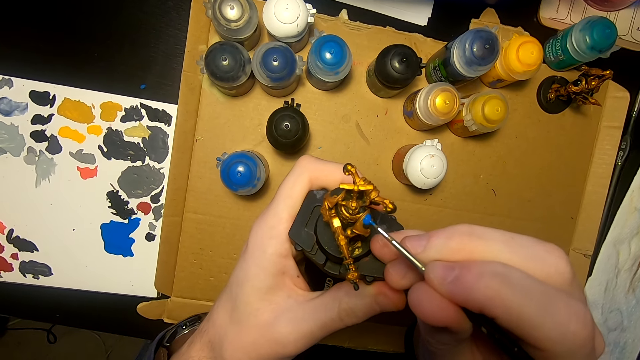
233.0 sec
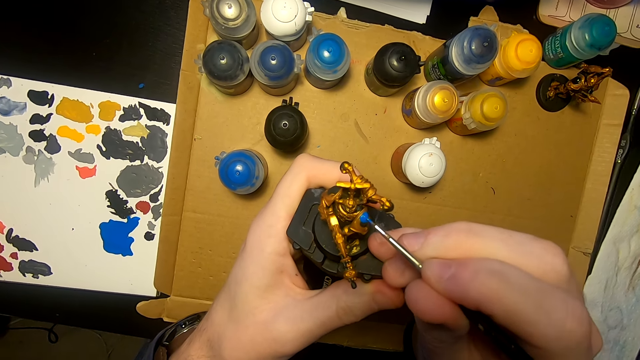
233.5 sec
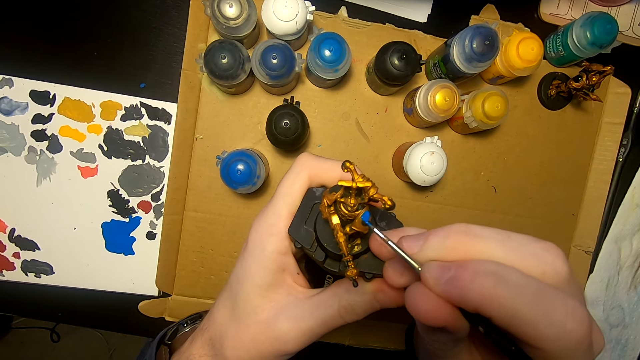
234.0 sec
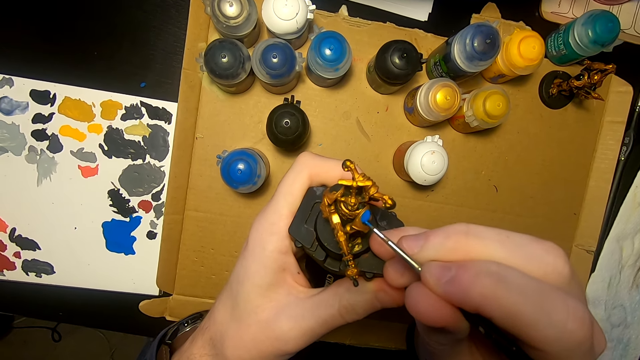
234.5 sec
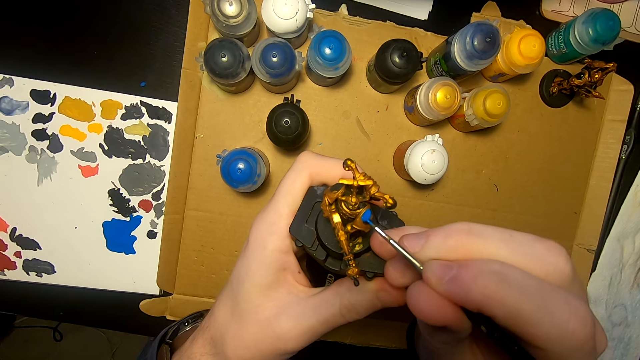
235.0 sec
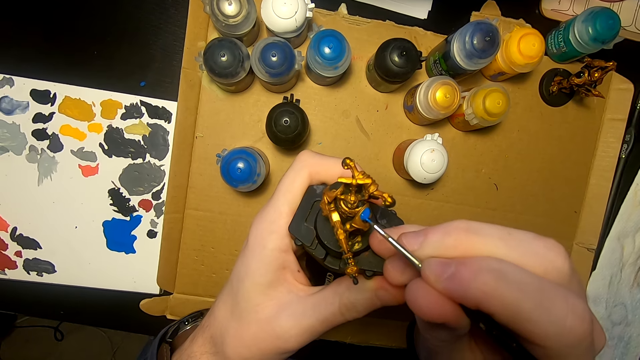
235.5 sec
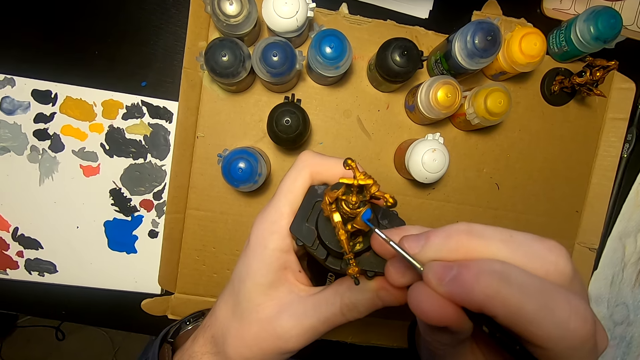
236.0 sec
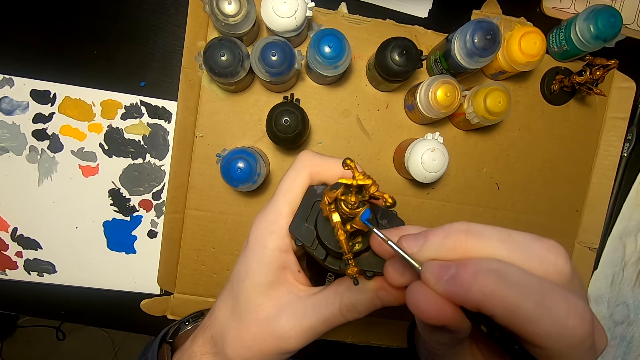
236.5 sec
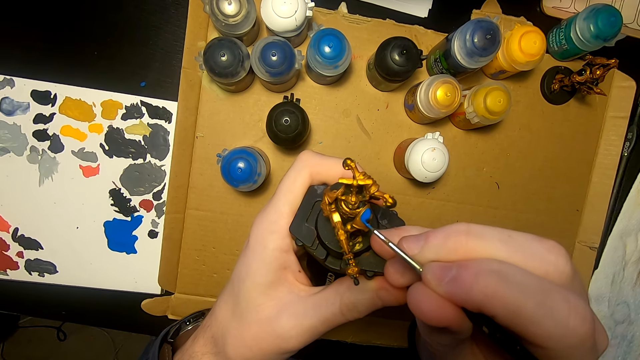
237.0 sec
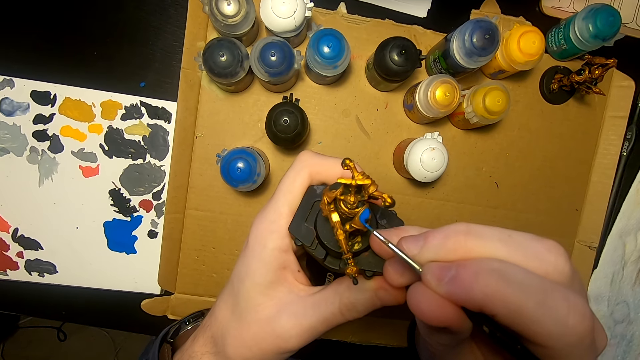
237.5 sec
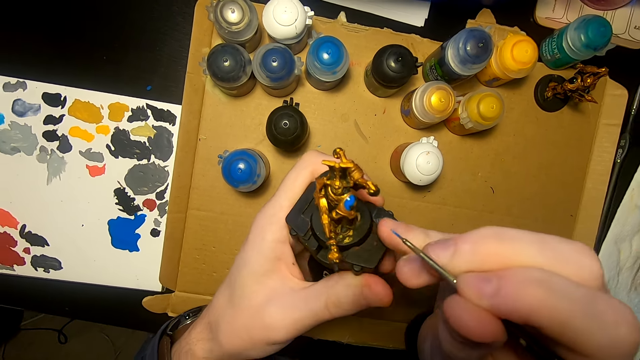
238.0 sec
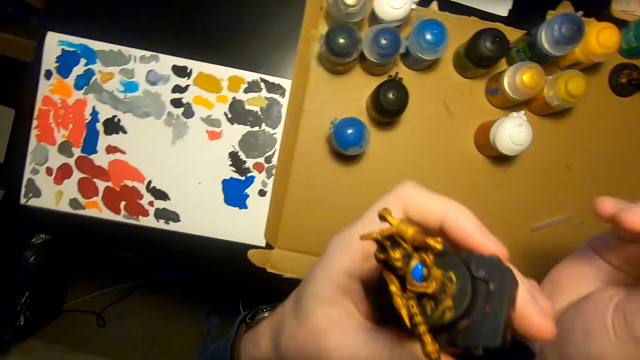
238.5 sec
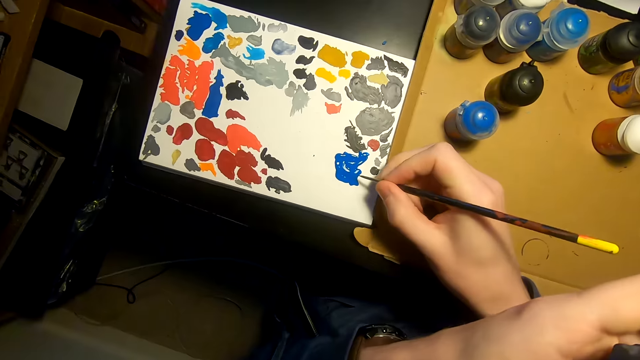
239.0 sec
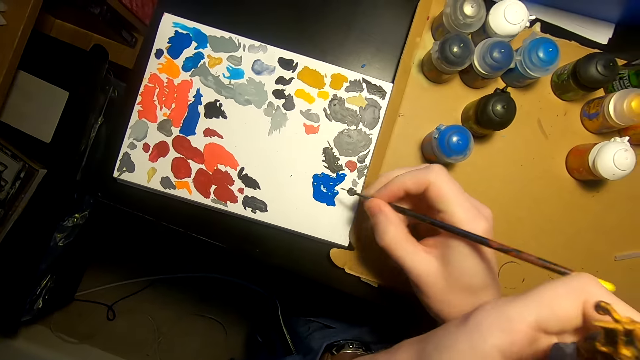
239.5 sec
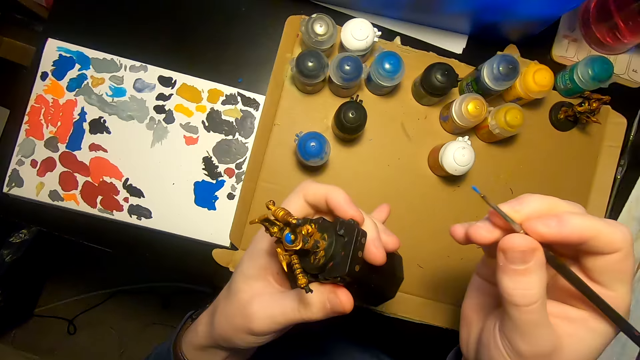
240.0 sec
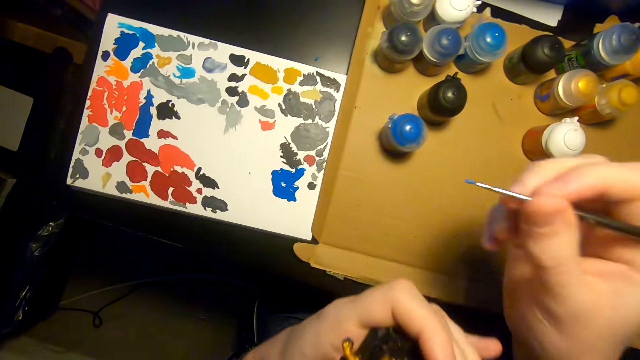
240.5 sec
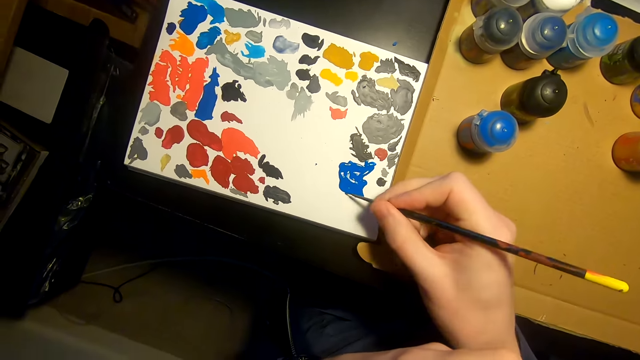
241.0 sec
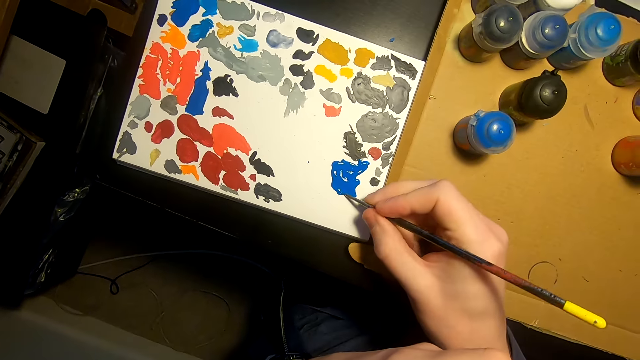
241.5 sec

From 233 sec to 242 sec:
The camera wearer dips the paintbrush in the color.

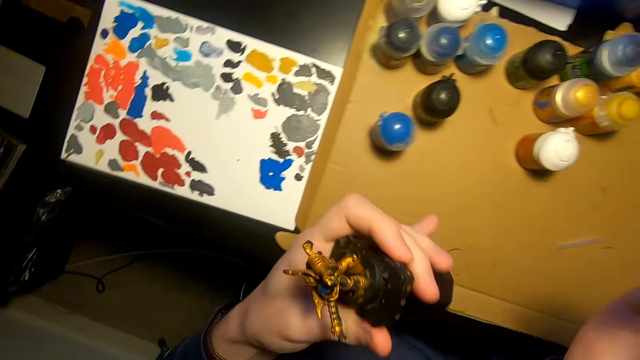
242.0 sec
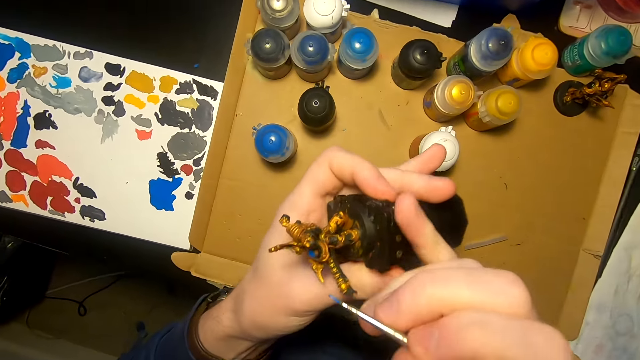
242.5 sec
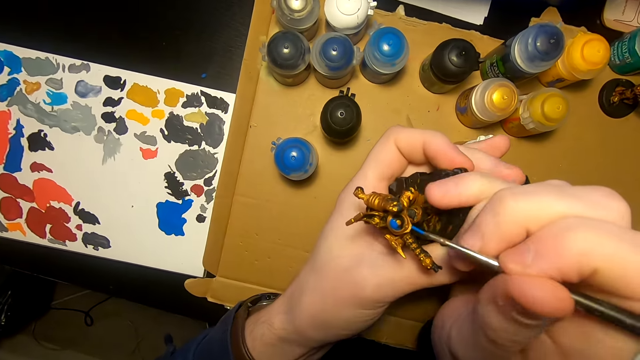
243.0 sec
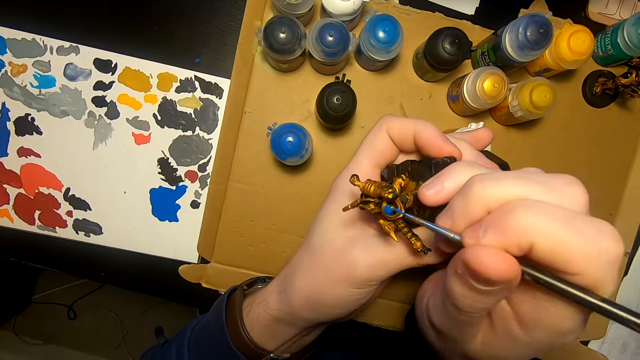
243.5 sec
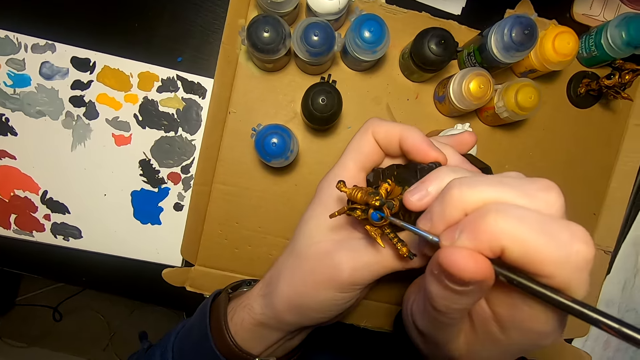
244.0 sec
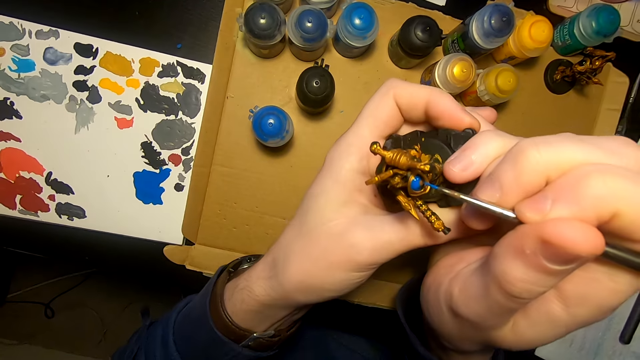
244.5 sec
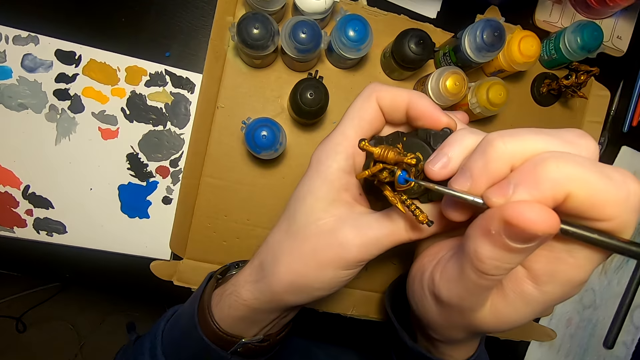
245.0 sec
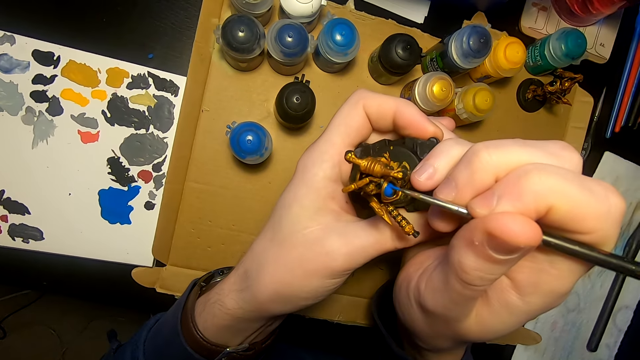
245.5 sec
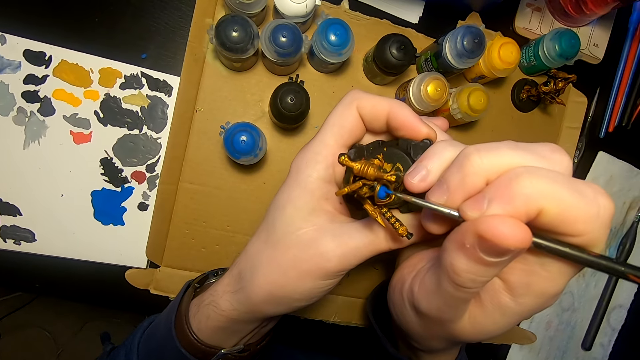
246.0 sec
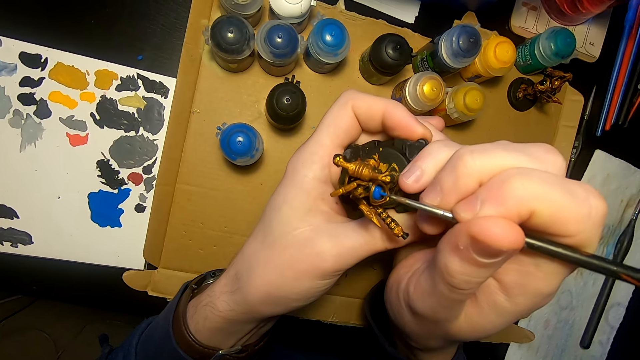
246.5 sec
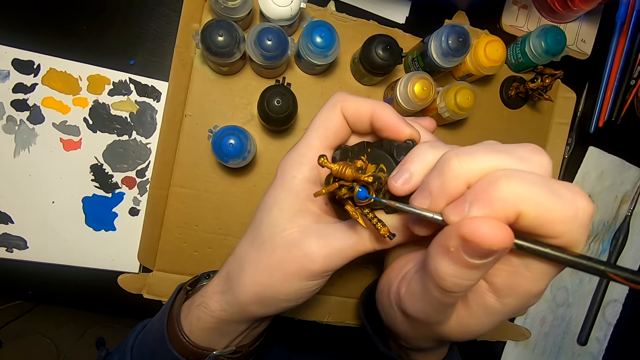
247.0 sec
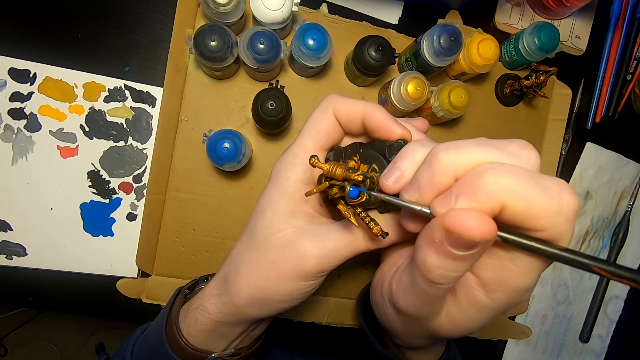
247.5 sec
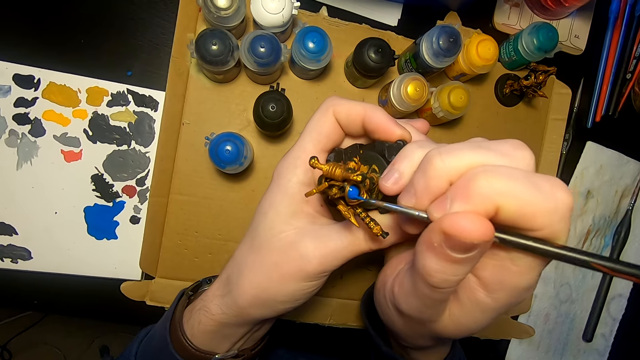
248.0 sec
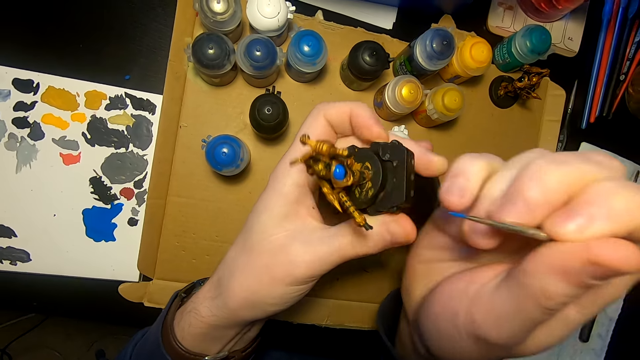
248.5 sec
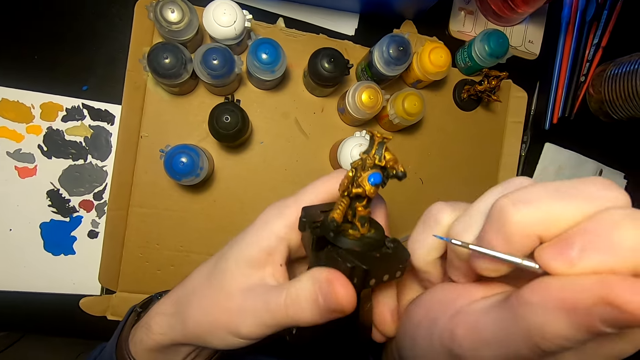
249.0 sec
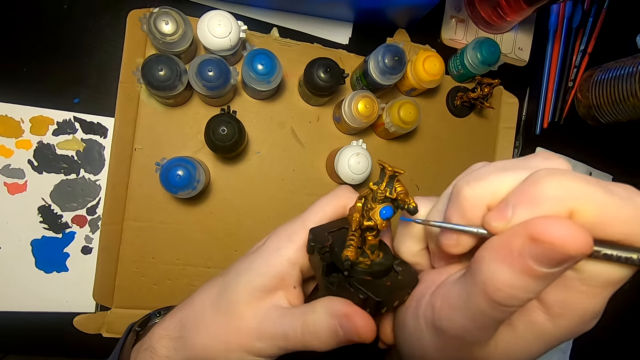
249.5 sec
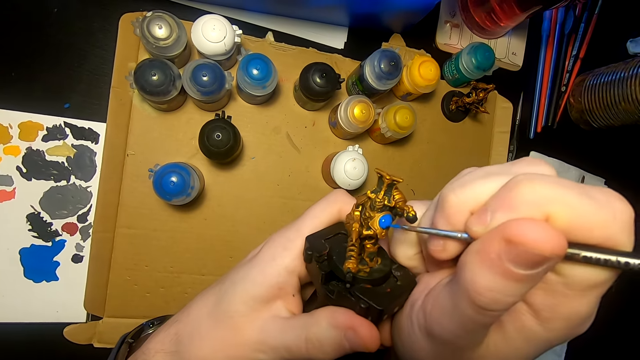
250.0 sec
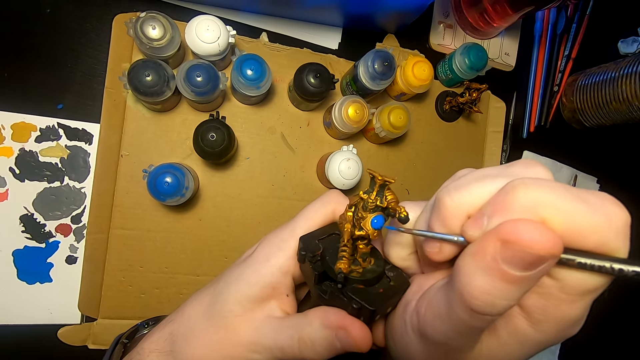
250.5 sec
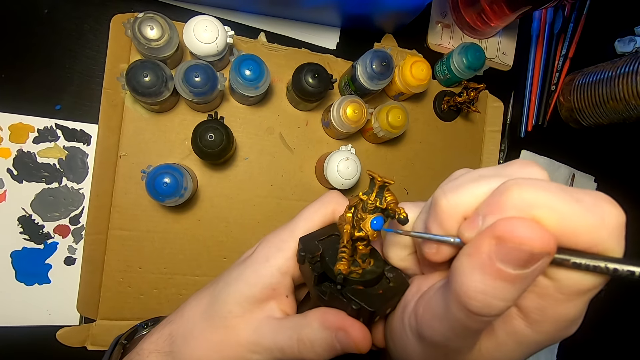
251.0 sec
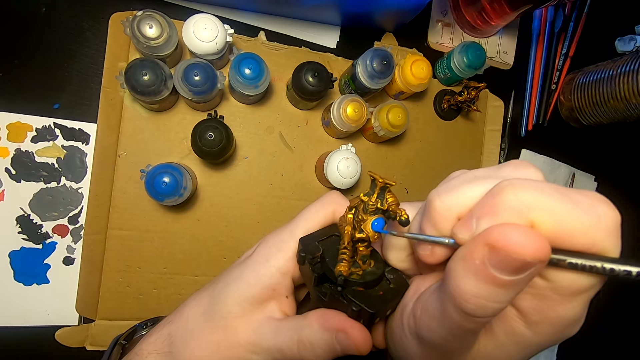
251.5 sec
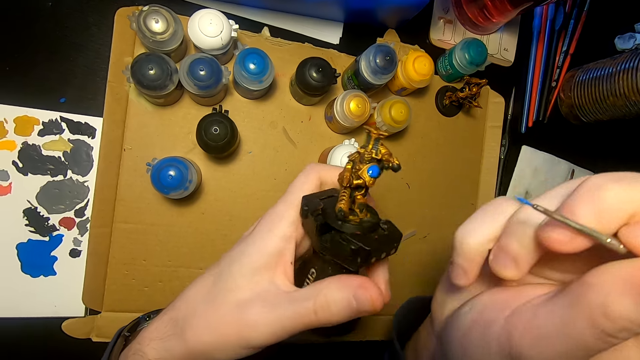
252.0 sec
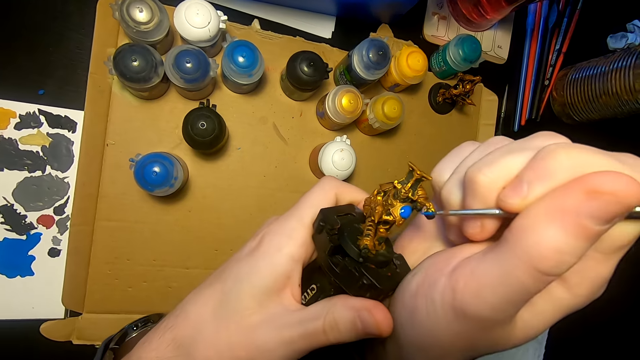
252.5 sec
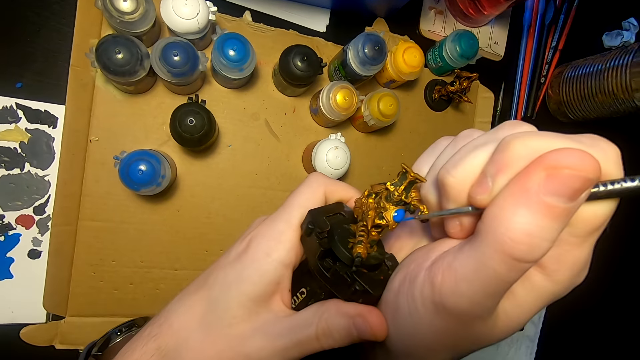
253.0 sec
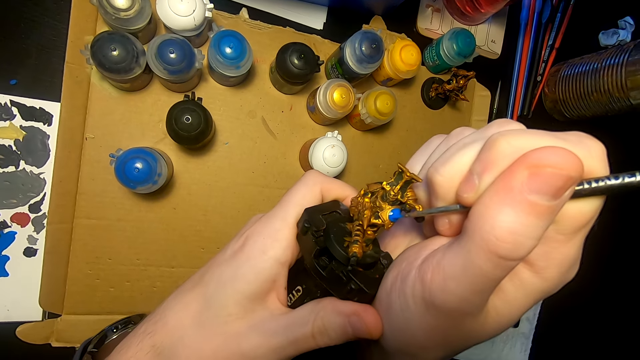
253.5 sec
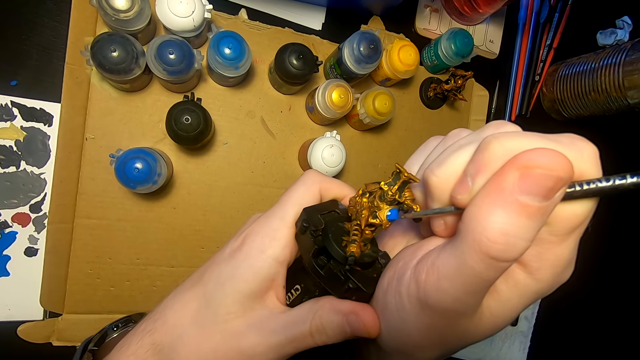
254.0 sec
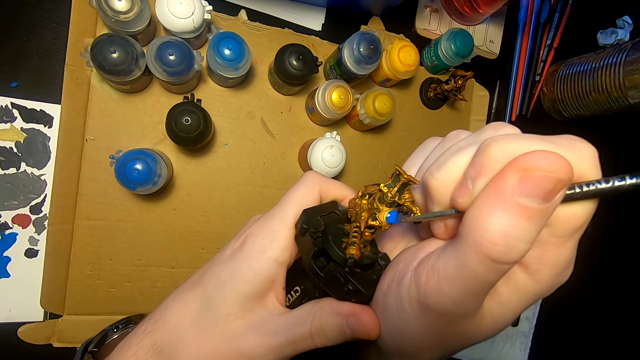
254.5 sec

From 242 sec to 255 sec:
The camera wearer paints the model sculpture with a painting brush.
